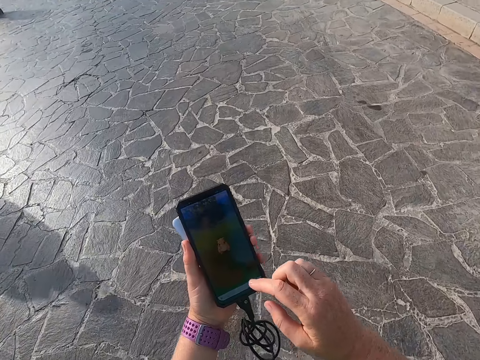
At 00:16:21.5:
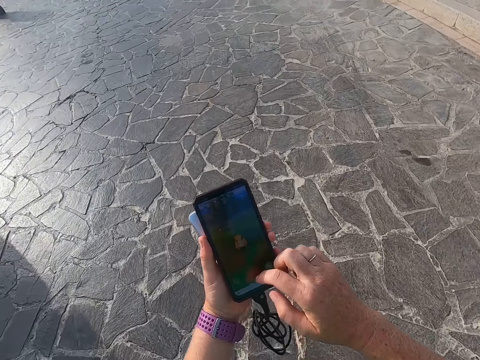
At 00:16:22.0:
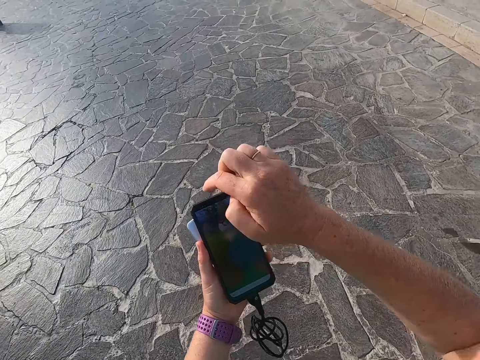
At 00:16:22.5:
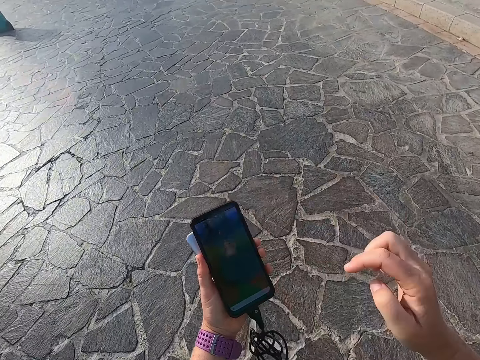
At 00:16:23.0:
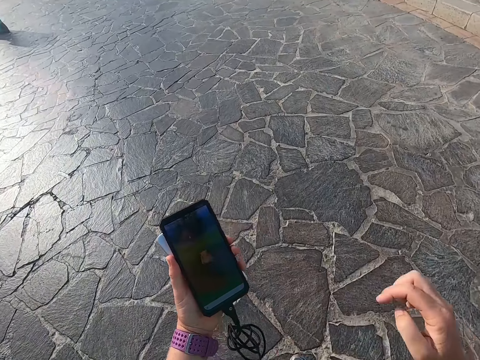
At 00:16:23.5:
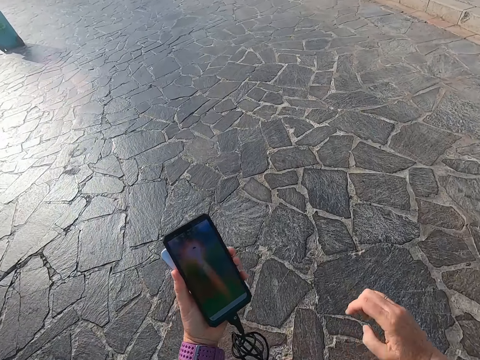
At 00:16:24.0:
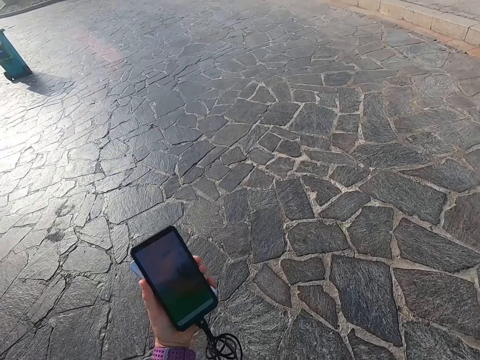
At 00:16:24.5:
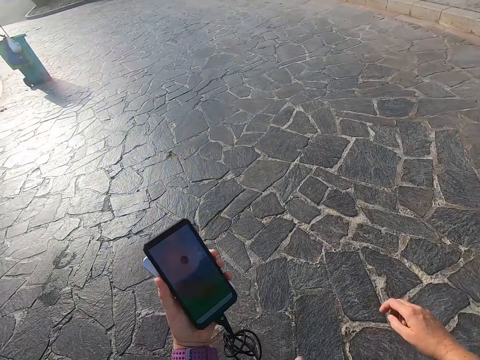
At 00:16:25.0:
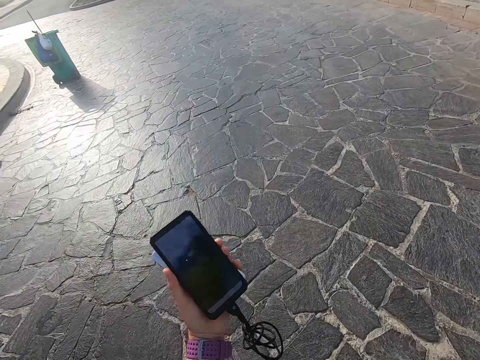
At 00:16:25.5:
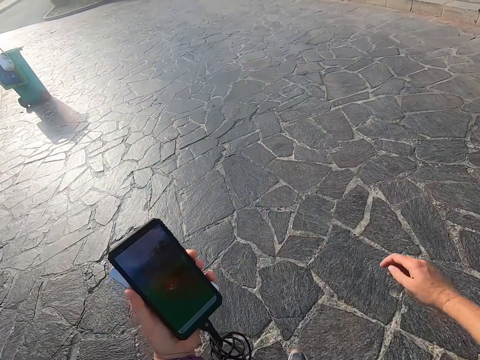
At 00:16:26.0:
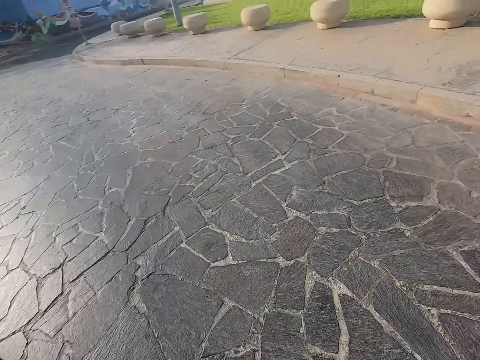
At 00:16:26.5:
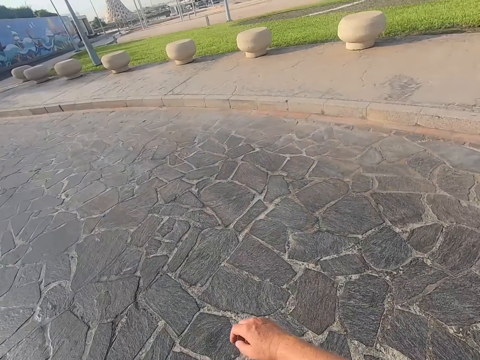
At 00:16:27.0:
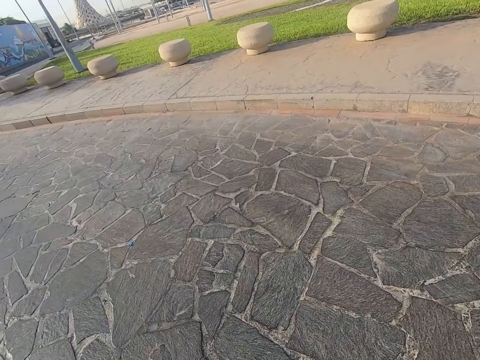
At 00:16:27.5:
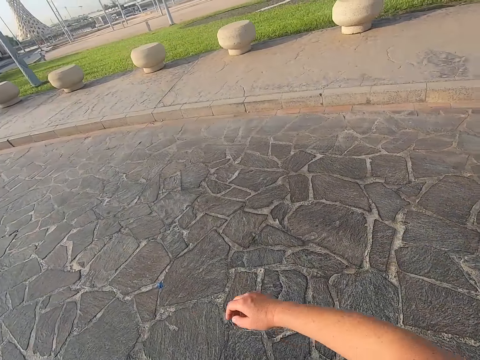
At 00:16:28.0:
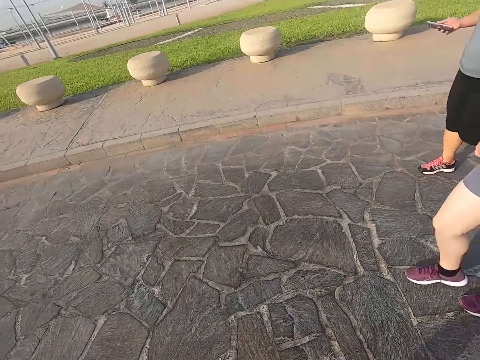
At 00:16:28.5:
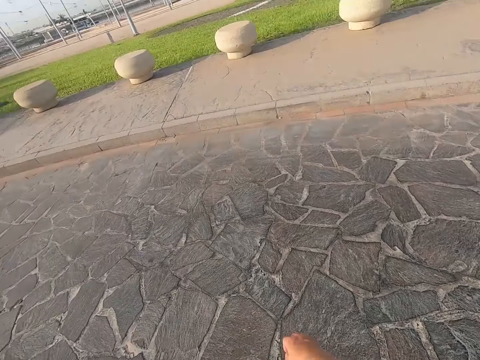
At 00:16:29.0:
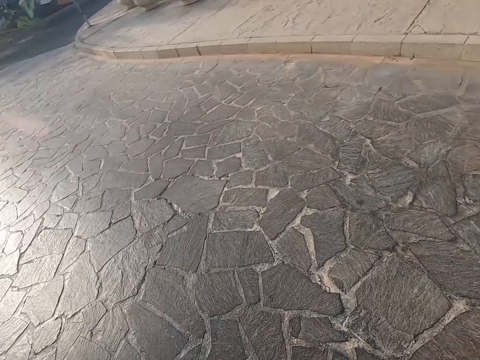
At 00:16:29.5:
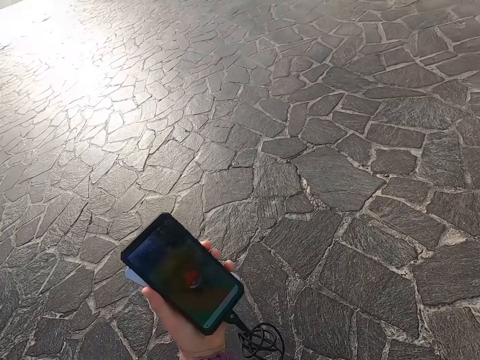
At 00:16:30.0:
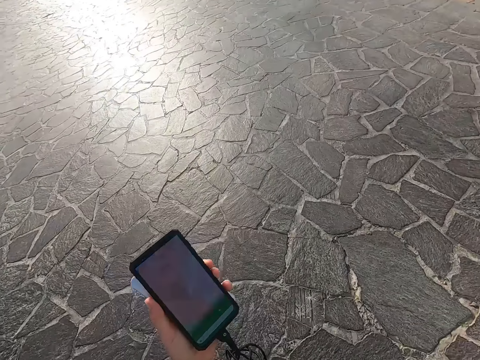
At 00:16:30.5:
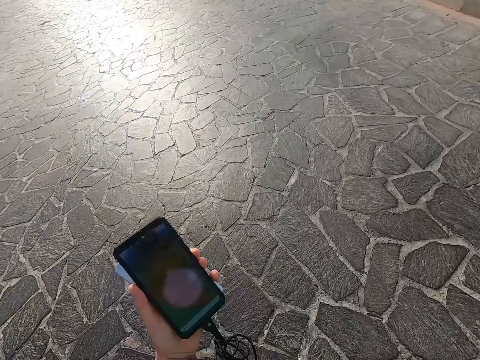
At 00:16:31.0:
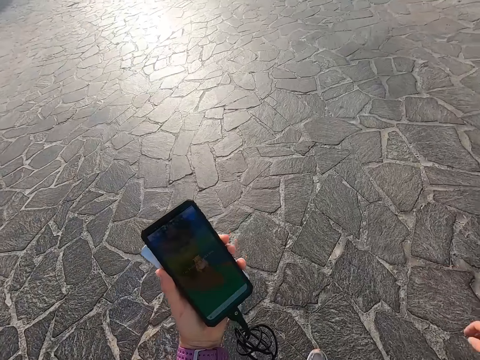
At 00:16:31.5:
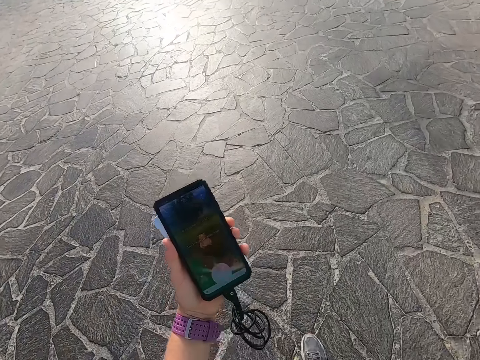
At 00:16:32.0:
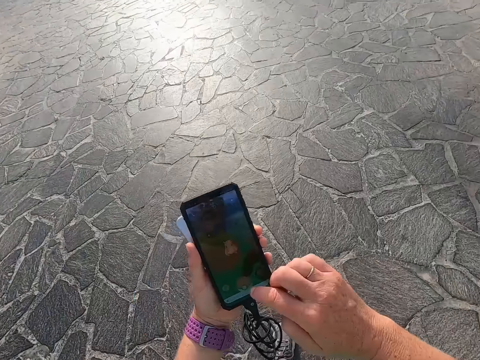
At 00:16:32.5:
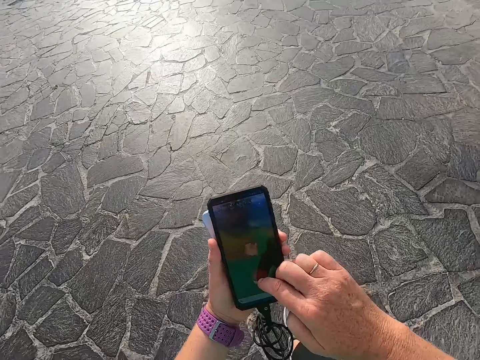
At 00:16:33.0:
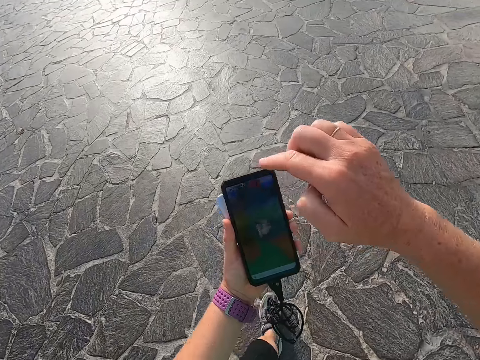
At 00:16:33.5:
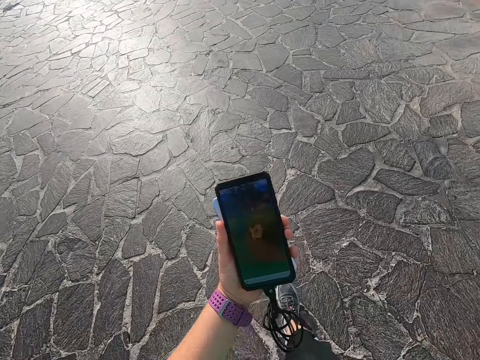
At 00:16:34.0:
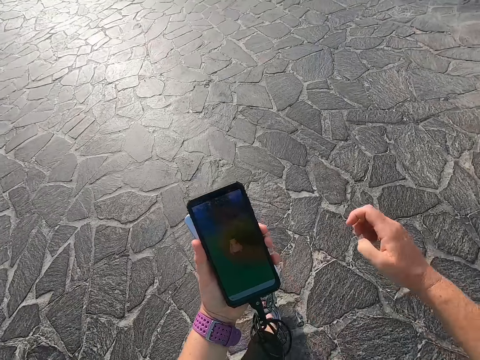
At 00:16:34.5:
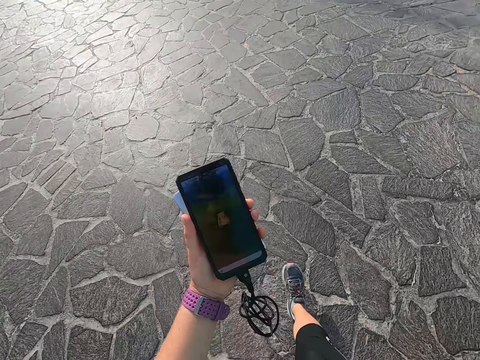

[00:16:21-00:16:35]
The camera wearer scrolls the phone. They touch the phone. They look at the phone. They walk with a man on the road. They scroll the phone.

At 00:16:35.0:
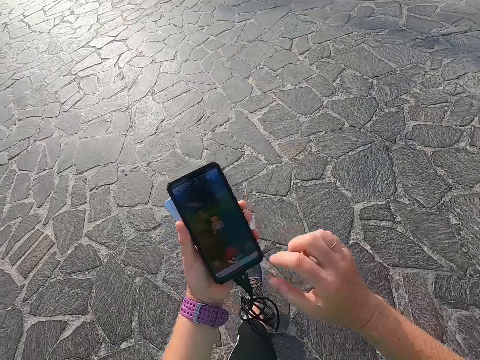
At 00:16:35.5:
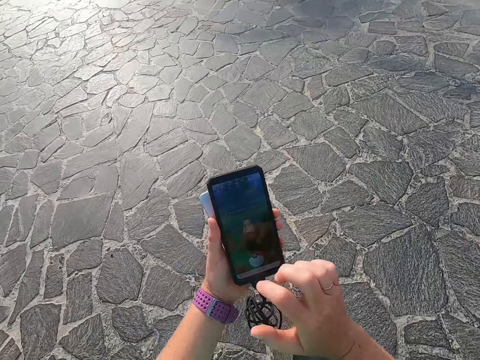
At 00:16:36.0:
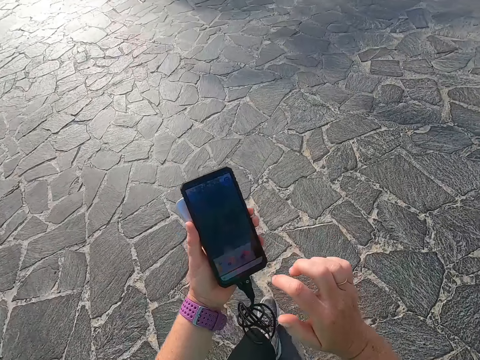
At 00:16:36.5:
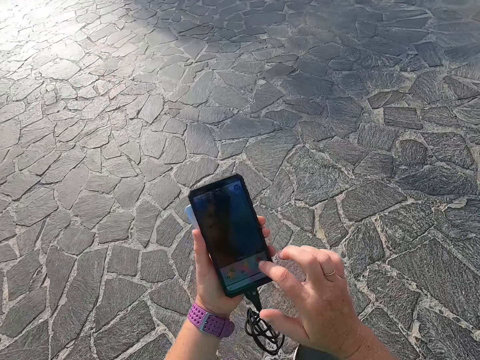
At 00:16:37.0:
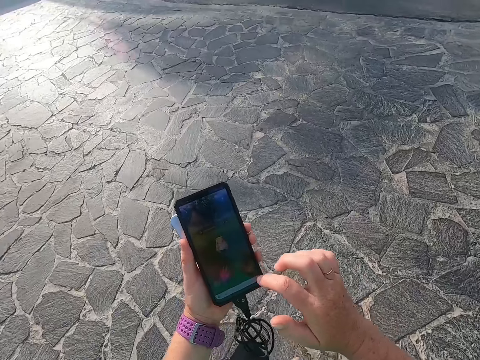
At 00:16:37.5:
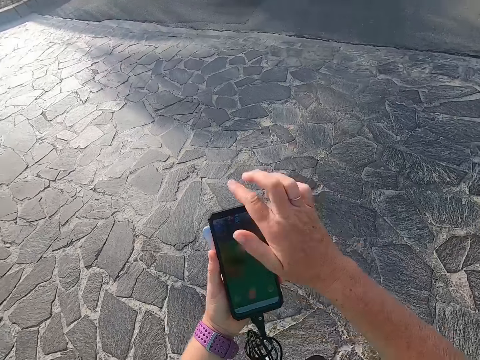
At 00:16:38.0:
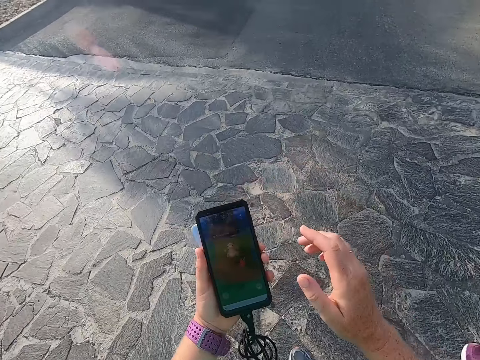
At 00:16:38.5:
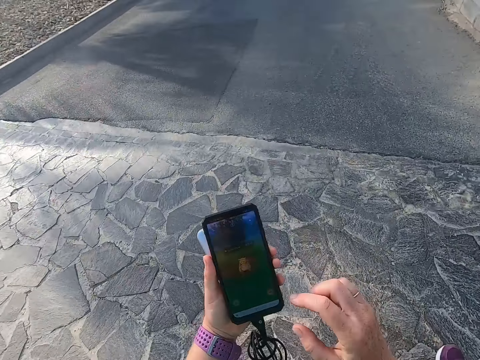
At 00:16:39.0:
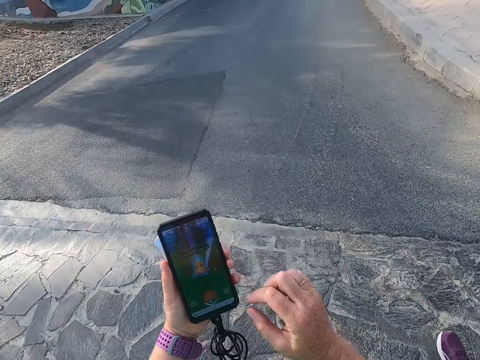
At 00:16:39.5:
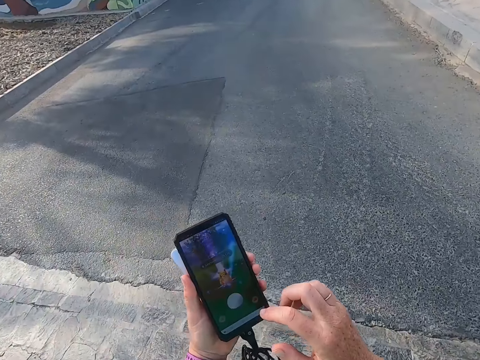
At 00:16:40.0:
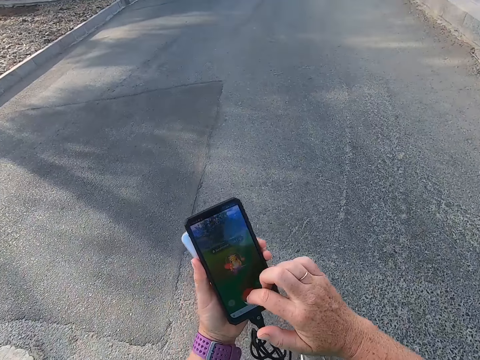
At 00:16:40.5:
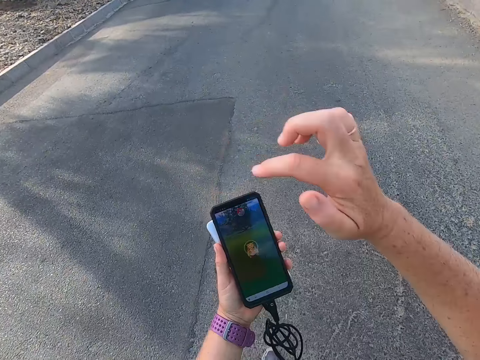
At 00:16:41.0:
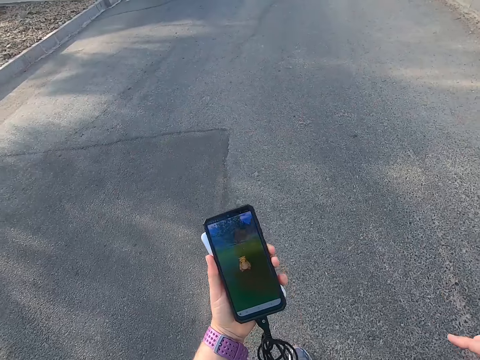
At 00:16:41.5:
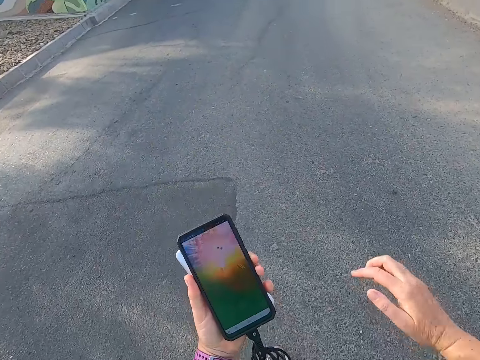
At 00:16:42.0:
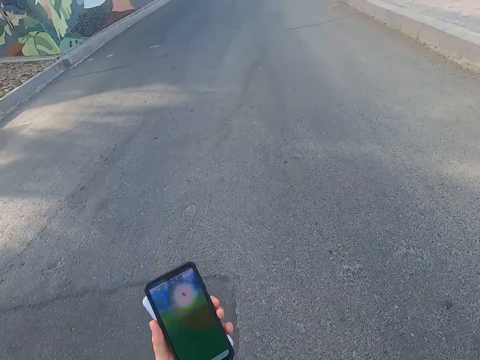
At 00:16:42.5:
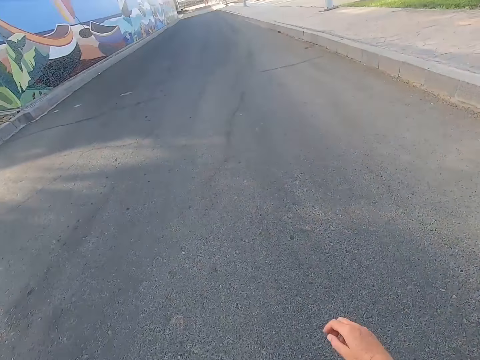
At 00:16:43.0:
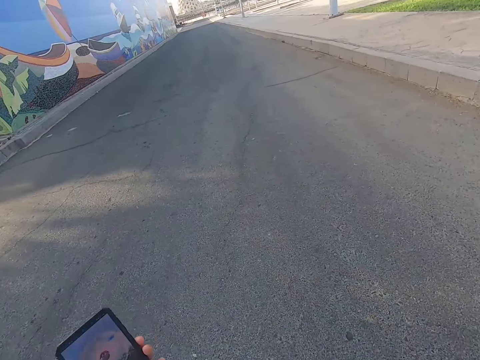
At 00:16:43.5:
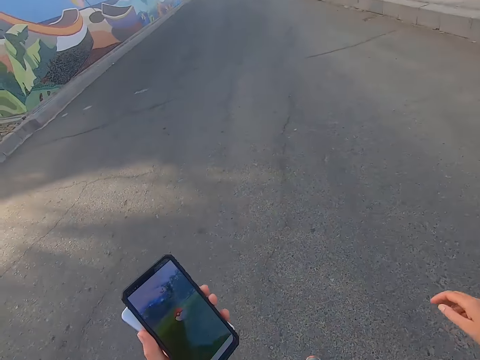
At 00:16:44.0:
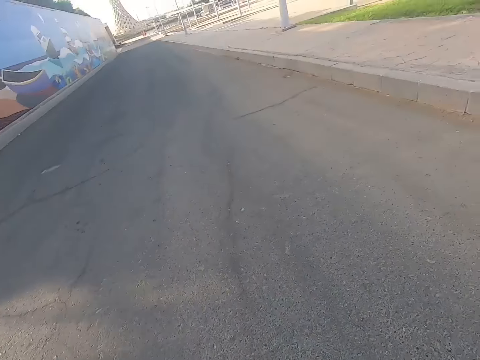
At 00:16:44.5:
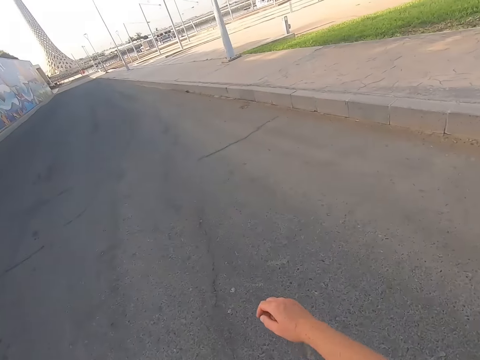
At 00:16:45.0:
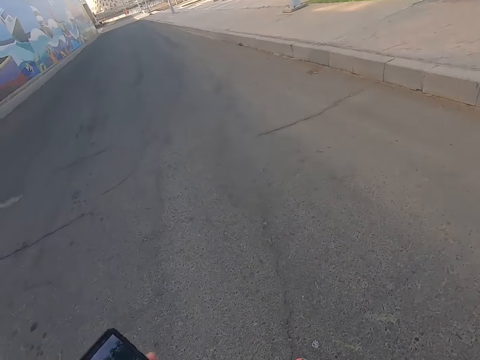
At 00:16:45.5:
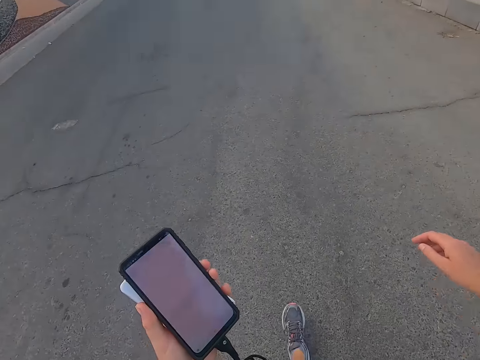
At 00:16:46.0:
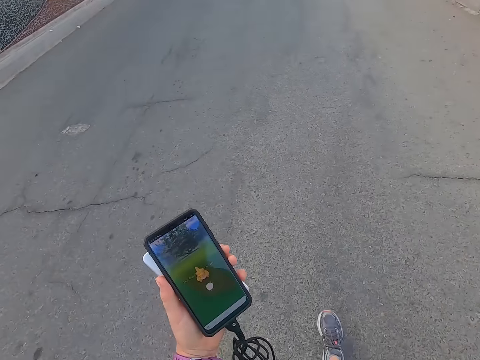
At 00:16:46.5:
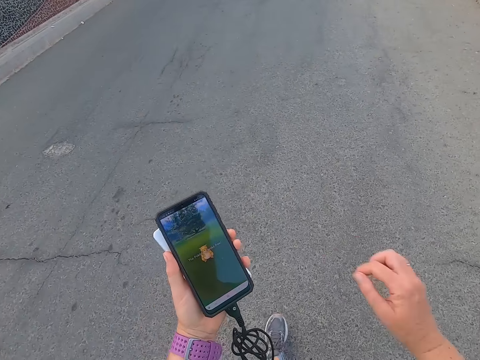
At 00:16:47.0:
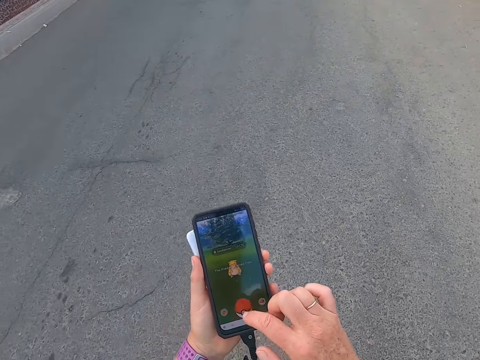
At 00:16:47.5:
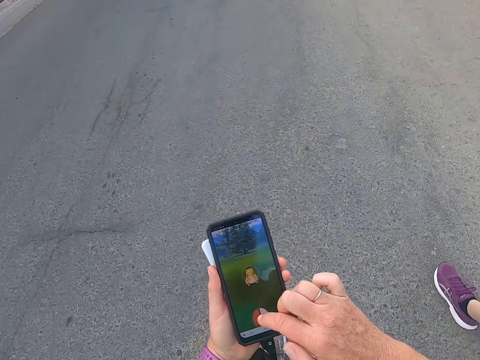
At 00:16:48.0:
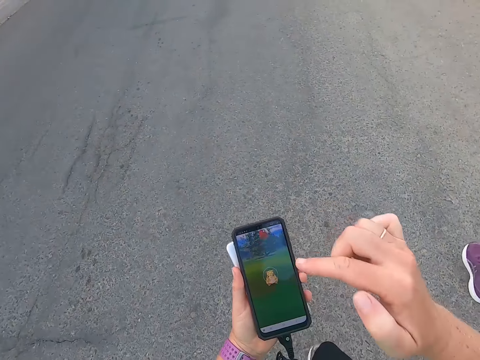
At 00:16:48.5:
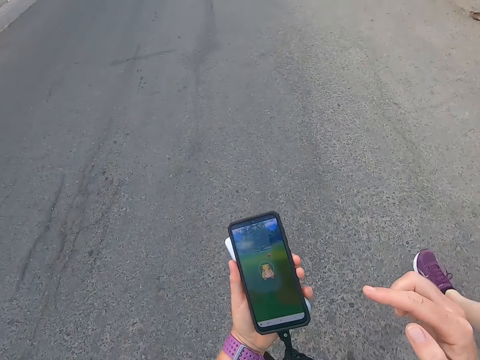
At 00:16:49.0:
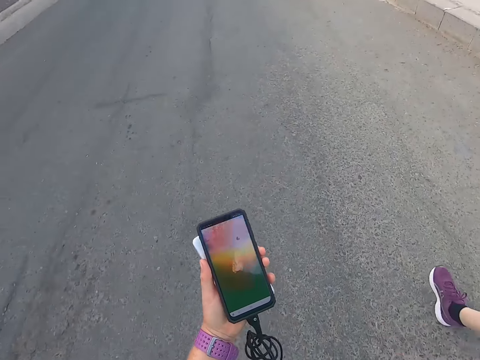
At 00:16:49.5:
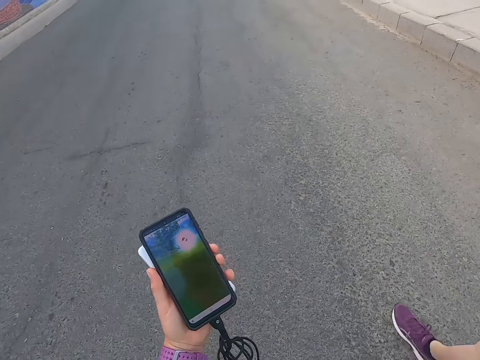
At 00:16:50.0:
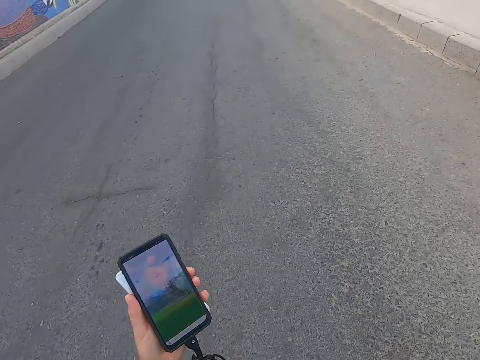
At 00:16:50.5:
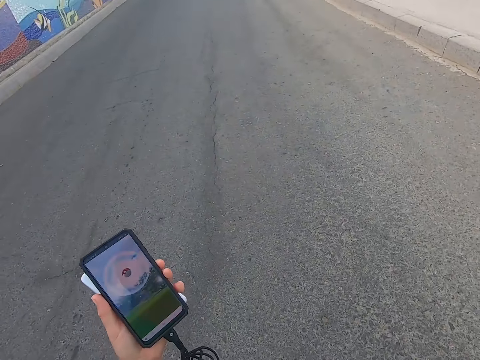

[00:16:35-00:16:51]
The camera wearer touches the phone. They walk with a man. They look at the phone. They touch the phone. They walk with the man on the road. They look at the phone. They scroll the phone. They touch the phone. They look at the phone. They walk with the man on the road.
